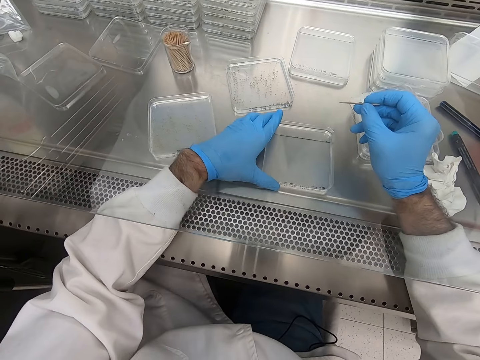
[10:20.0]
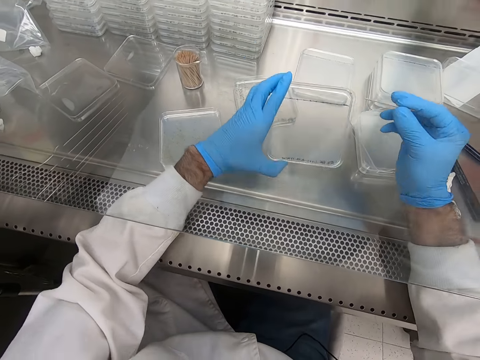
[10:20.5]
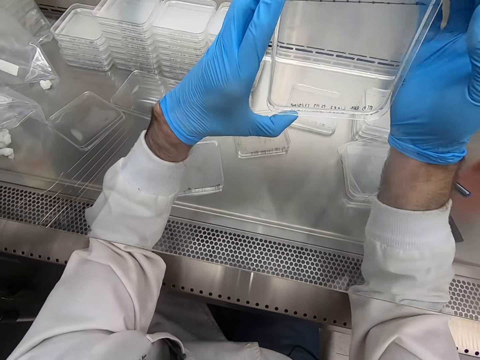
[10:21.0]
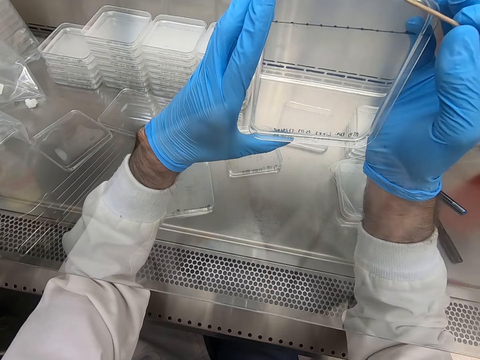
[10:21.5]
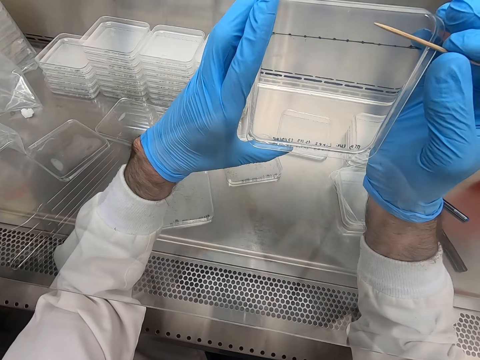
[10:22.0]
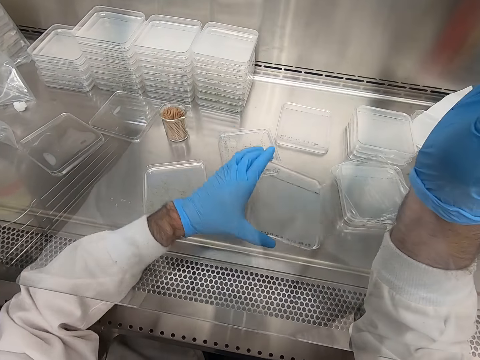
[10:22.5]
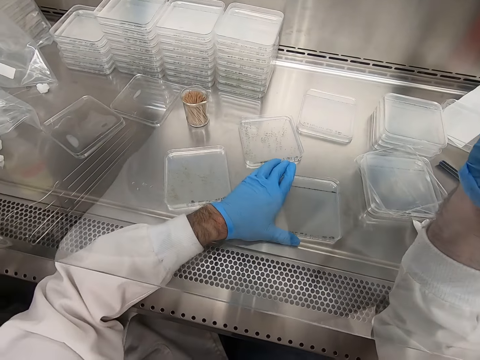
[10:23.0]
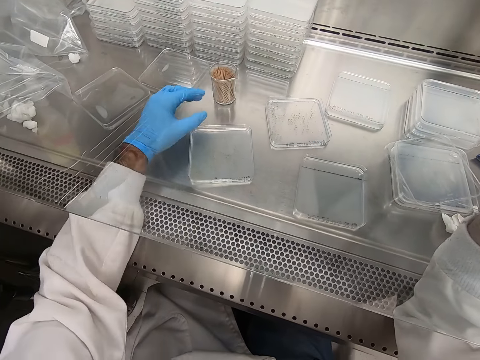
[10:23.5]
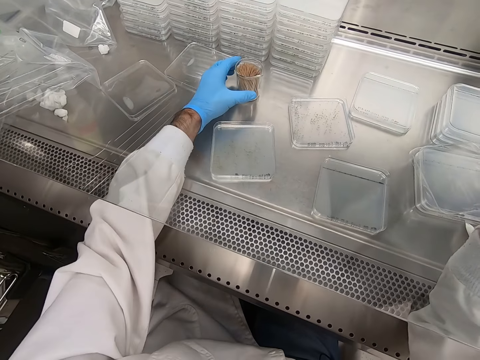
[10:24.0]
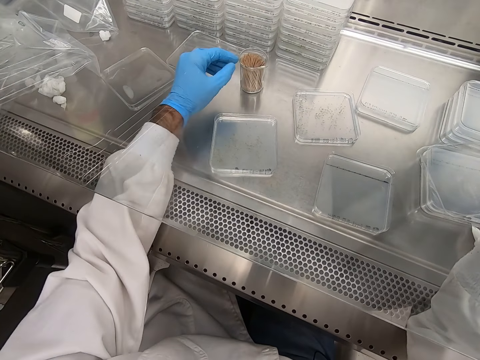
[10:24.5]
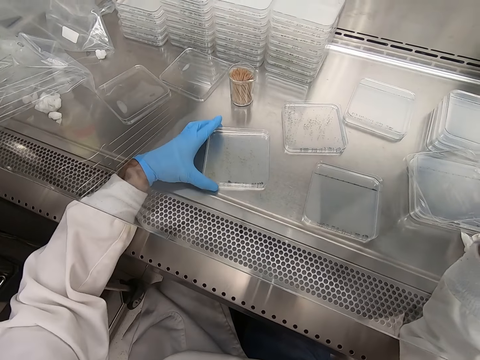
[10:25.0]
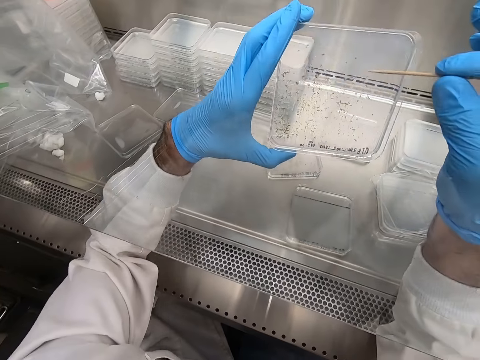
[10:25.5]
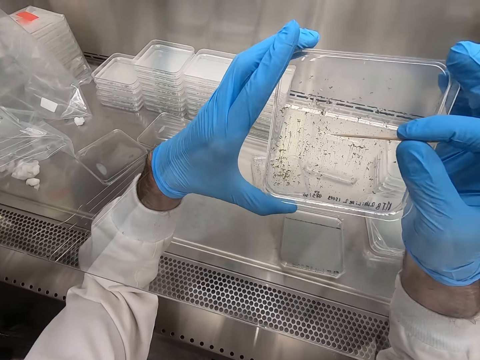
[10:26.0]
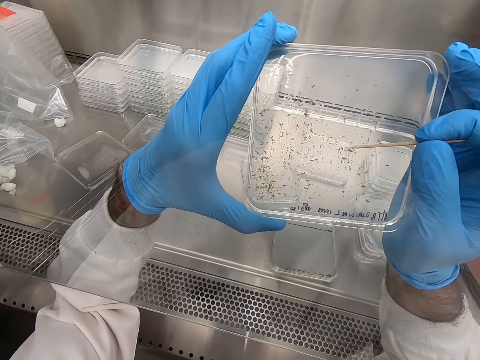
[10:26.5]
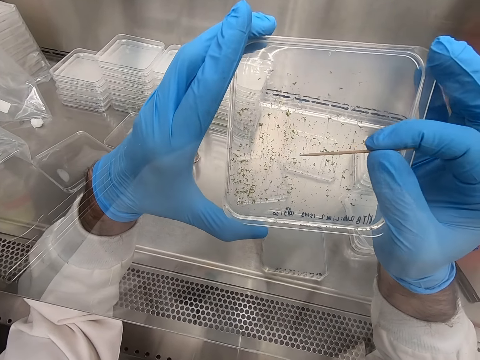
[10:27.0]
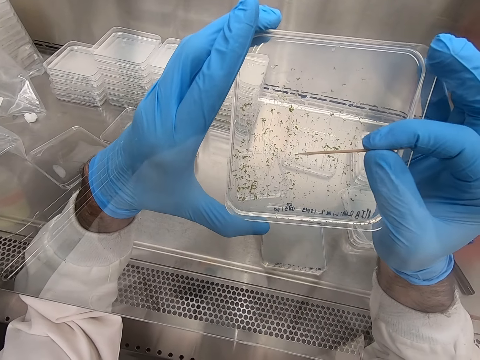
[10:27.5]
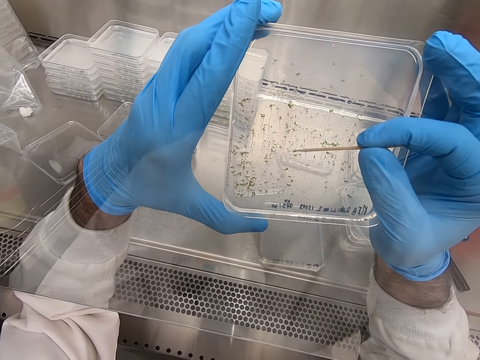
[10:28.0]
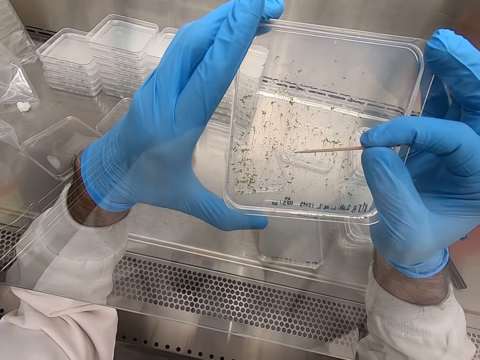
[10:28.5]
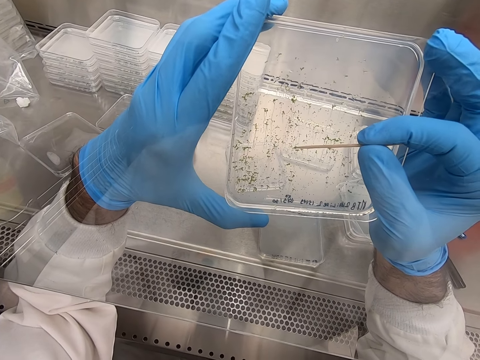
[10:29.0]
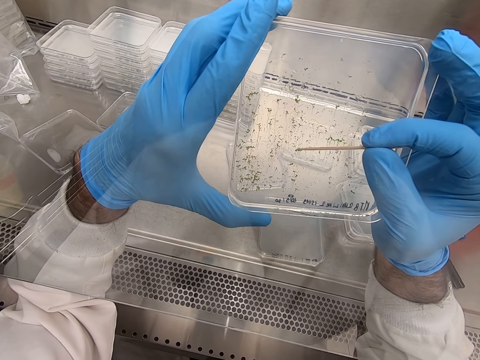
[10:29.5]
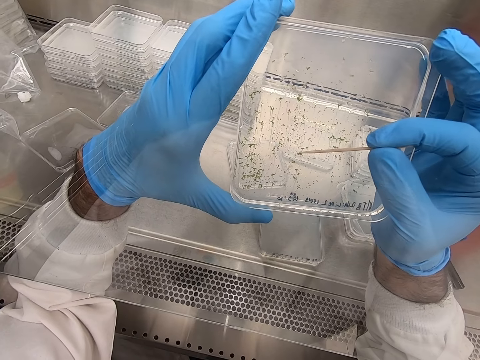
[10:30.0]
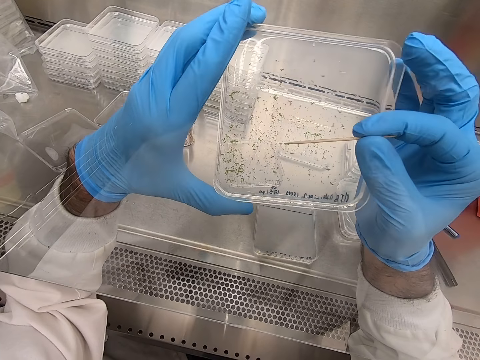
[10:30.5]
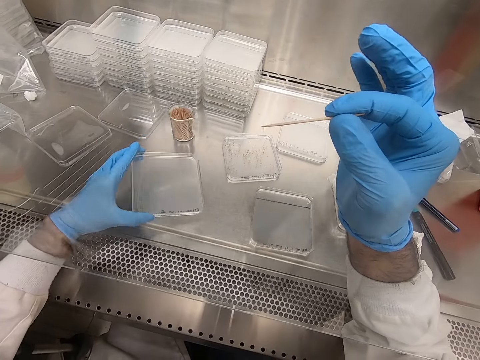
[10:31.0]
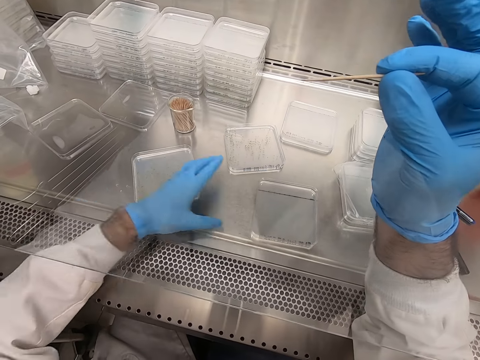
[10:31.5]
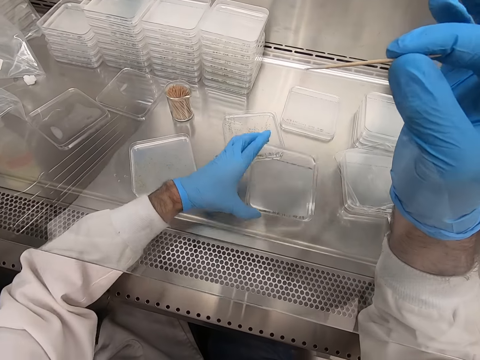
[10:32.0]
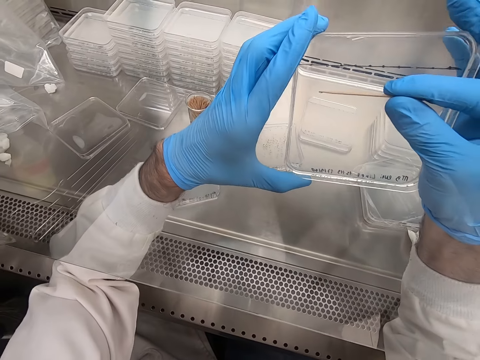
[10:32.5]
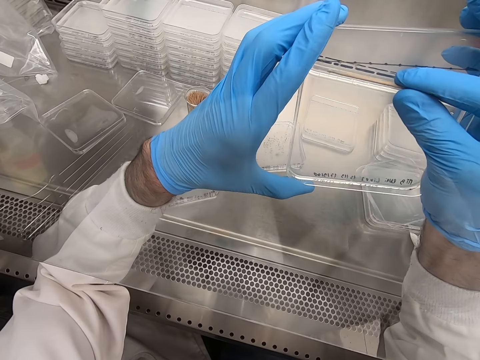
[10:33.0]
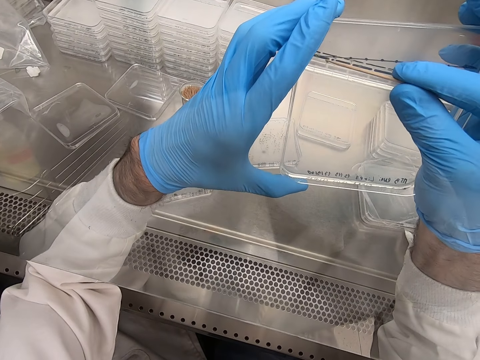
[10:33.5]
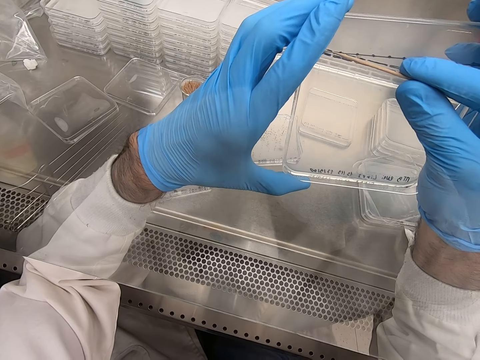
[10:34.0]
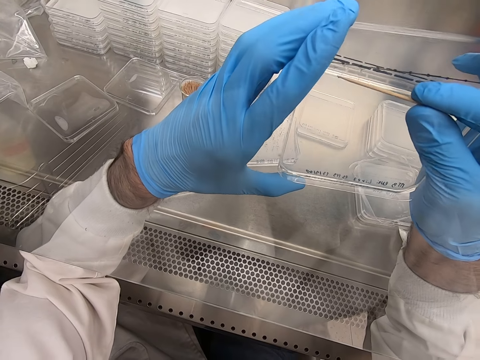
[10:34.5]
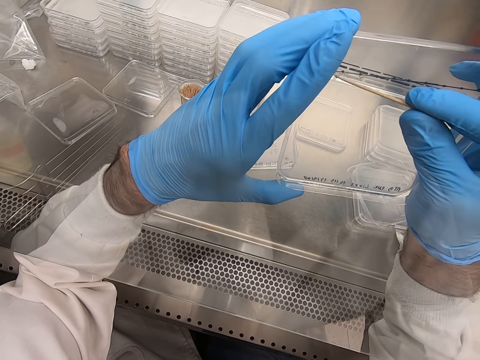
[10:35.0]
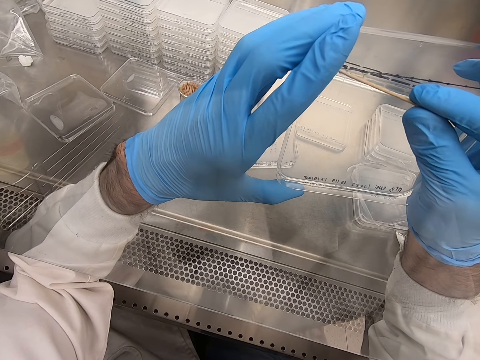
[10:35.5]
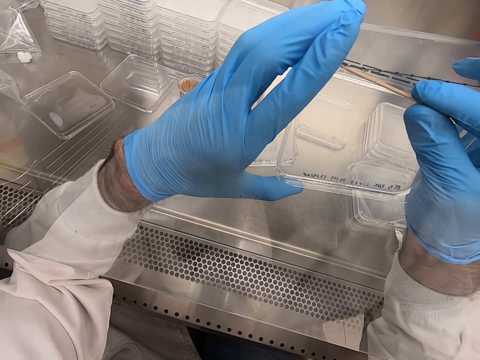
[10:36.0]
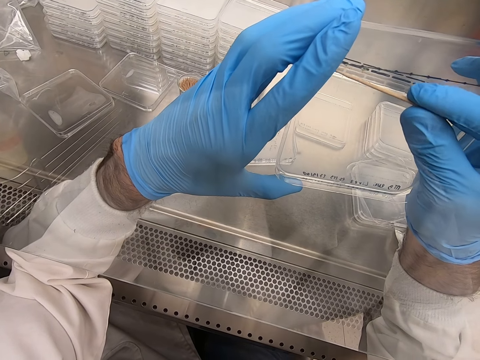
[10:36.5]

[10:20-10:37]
The camera wearer picks particles from an acrylic sheet or tray. They place the acrylic sheet on the table. They touch the wood stick can. They pick the tray and put something with the wood stick. They pick particles from the acrylic sheet. They place the acrylic sheet on the table. They pick the tray and put something with the wood stick. They pick particles from the acrylic sheet.

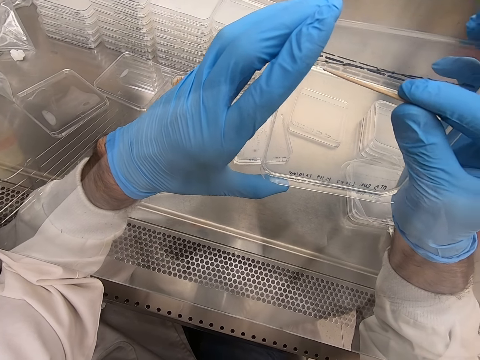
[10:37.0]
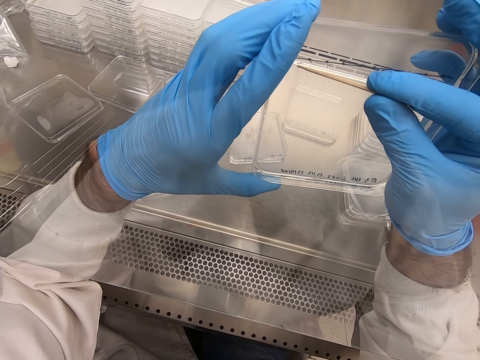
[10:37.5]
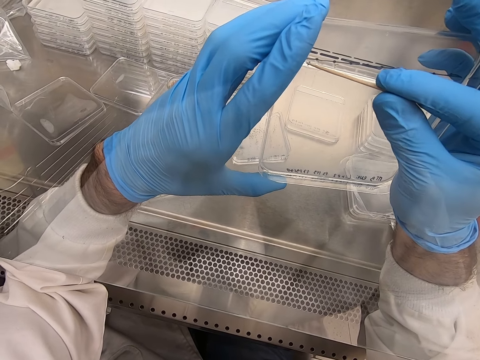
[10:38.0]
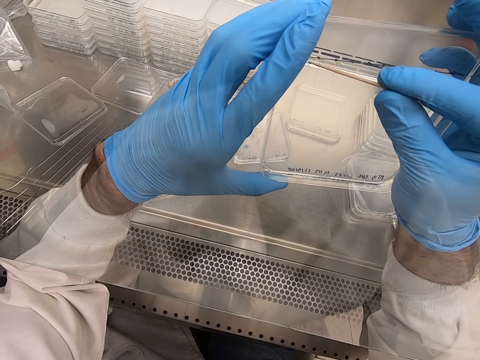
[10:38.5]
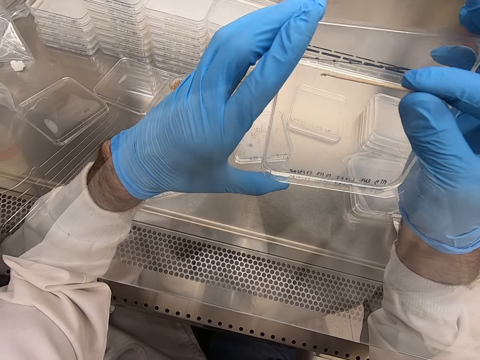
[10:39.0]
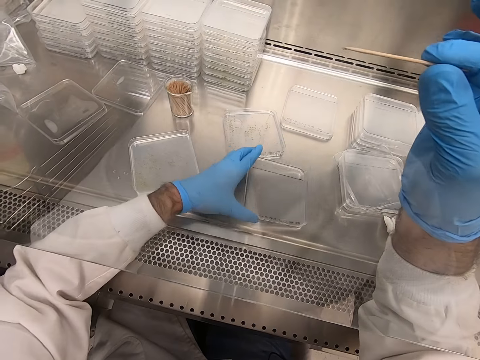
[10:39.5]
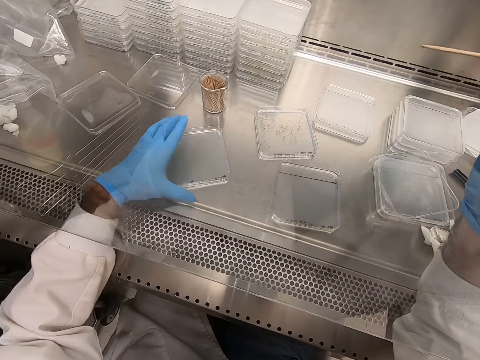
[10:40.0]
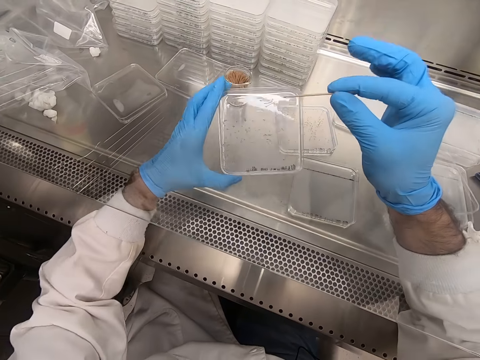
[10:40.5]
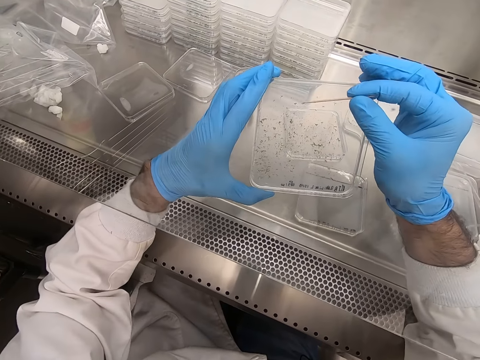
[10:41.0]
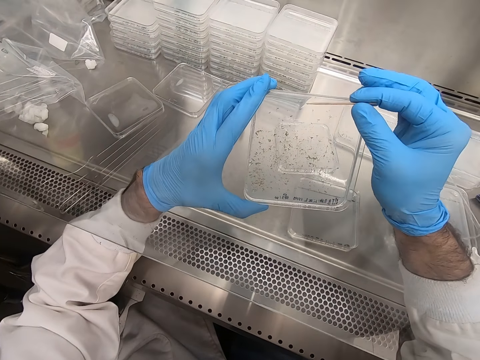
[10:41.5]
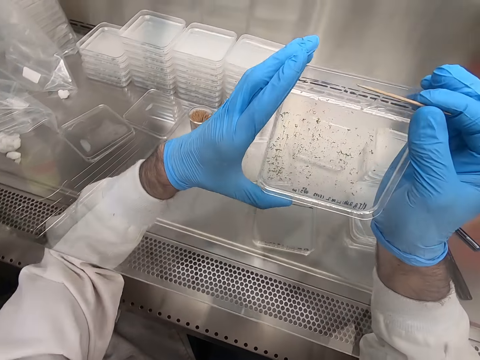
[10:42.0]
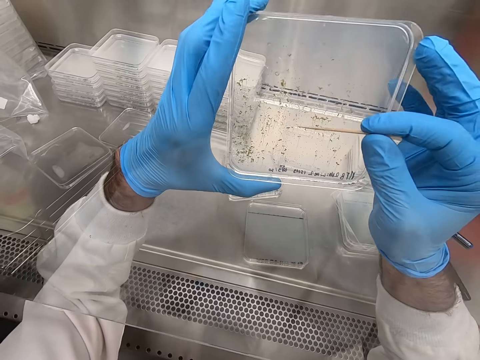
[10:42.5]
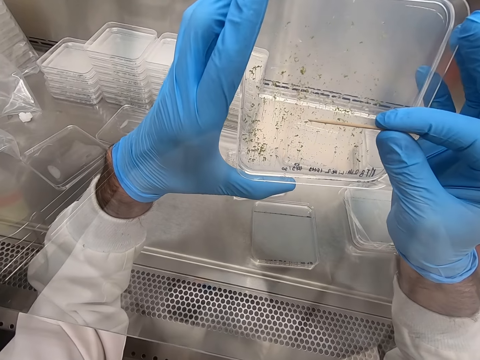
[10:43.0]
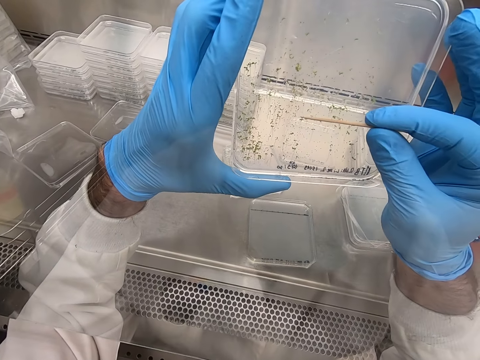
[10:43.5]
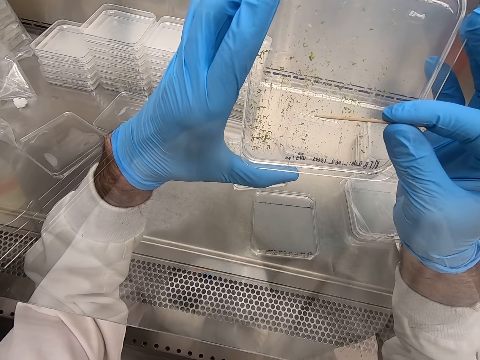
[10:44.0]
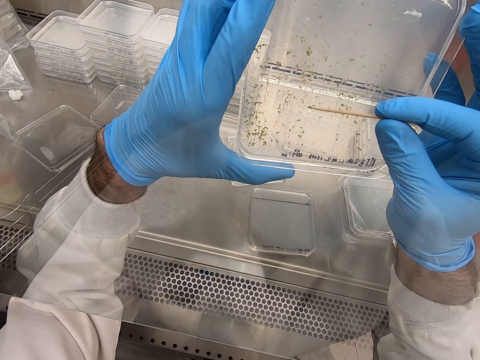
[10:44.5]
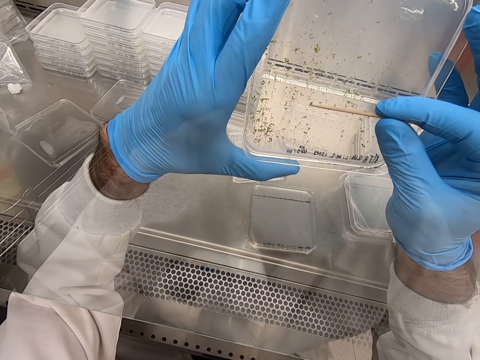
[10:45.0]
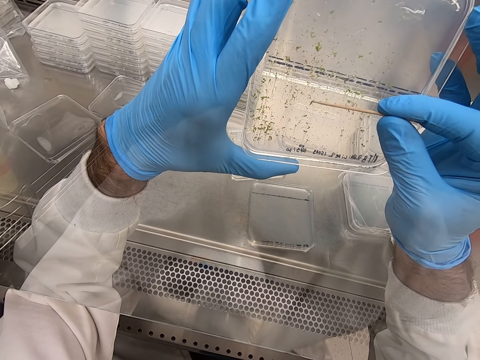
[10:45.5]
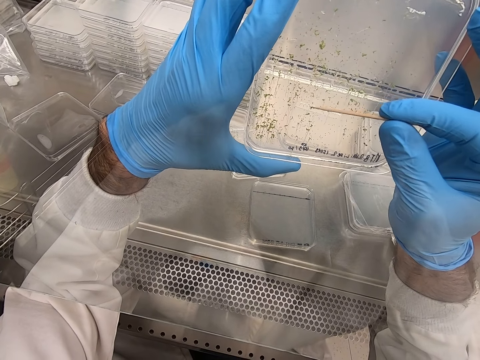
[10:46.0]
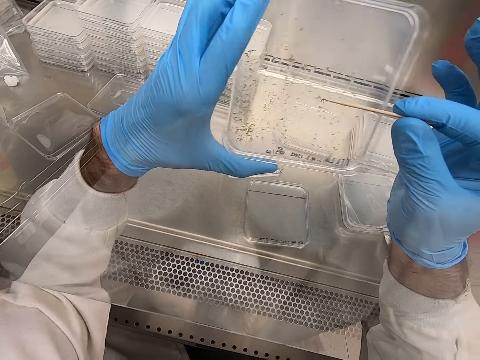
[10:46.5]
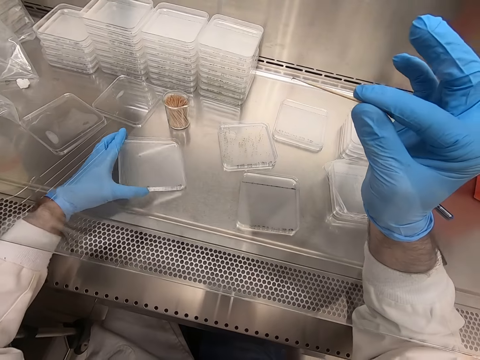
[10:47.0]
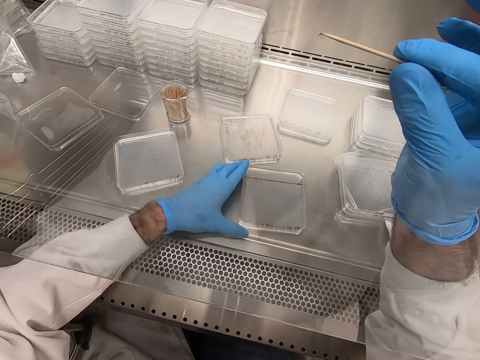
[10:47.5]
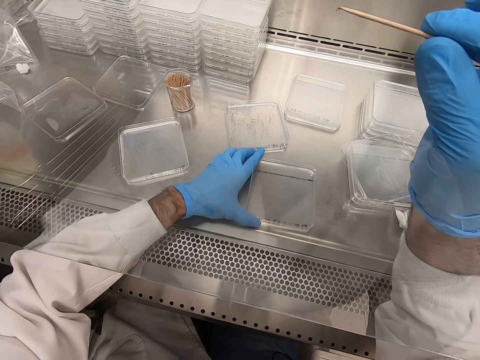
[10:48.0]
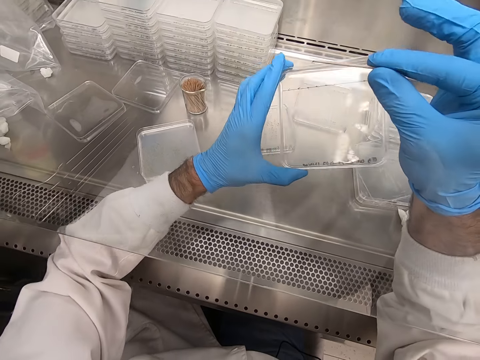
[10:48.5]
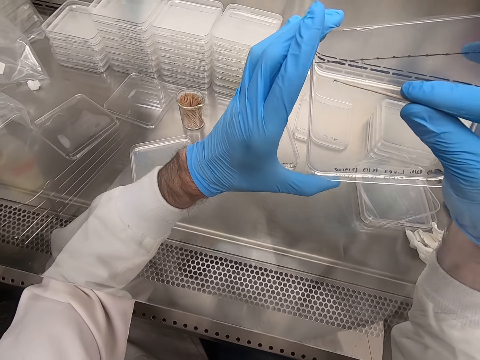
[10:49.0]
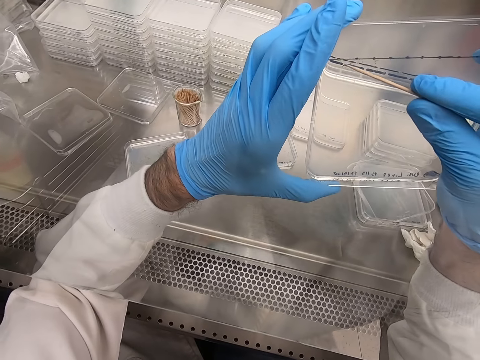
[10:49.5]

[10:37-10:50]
The camera wearer places an acrylic sheet or tray on the table. They pick the tray and put something with a wood stick. They pick particles from the acrylic sheet. They place it on the table. They pick up the acrylic sheet. They pick particles from the acrylic sheet.
